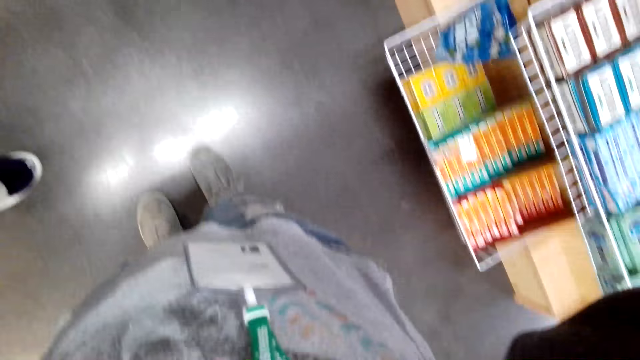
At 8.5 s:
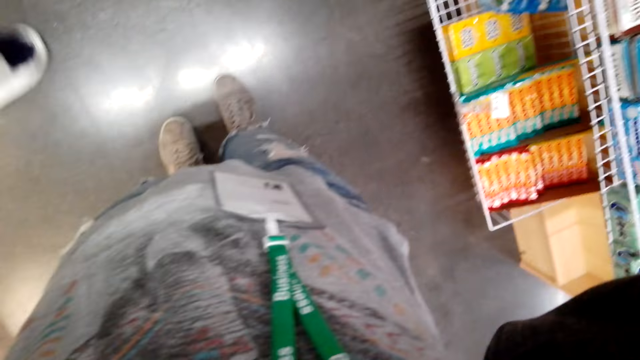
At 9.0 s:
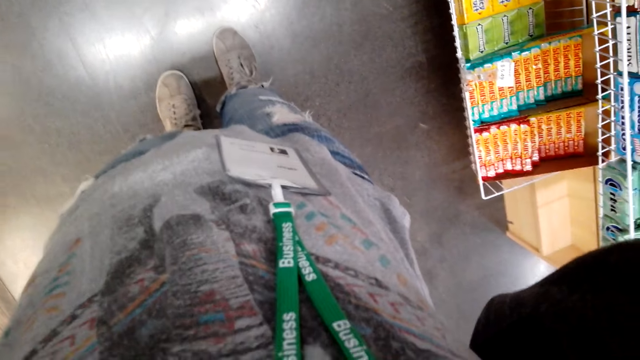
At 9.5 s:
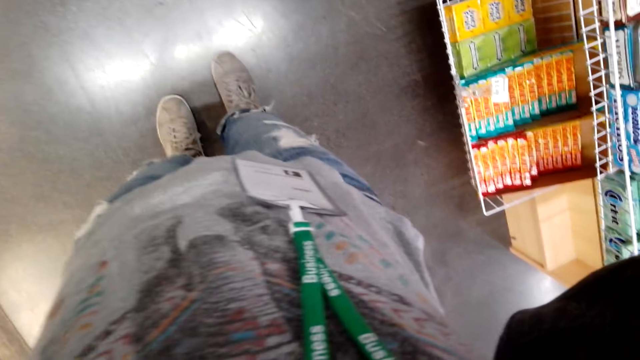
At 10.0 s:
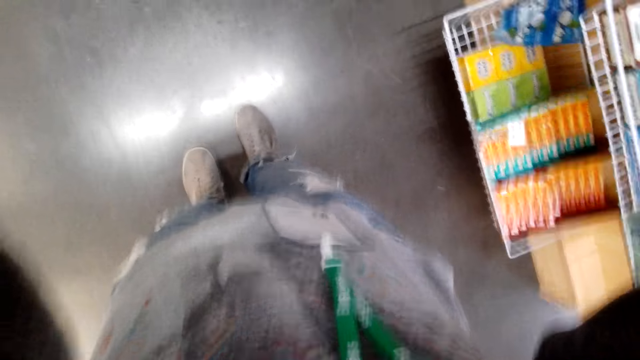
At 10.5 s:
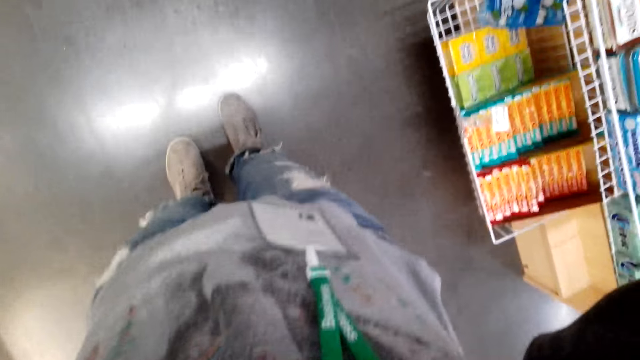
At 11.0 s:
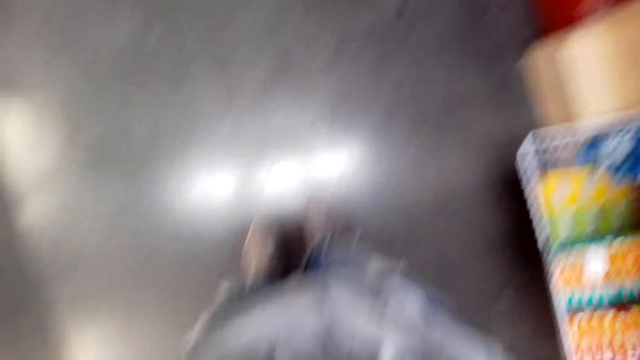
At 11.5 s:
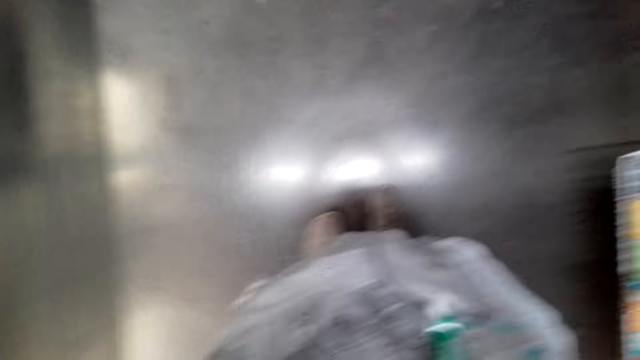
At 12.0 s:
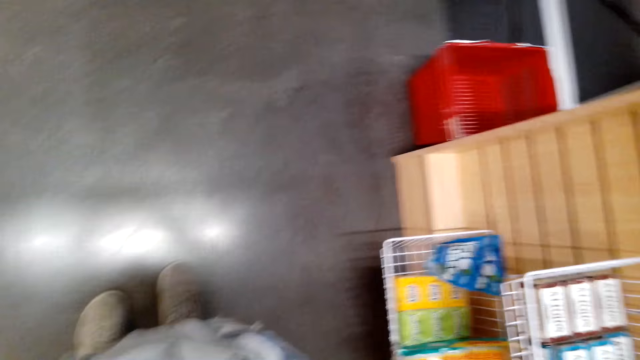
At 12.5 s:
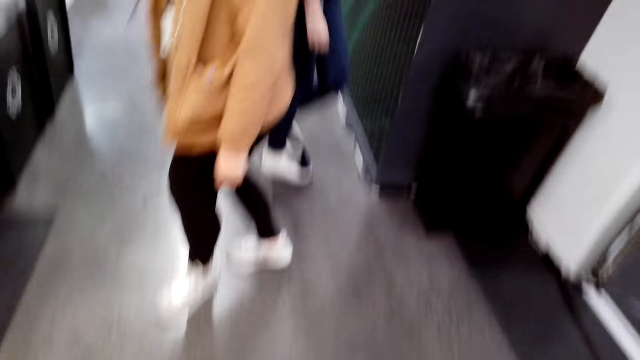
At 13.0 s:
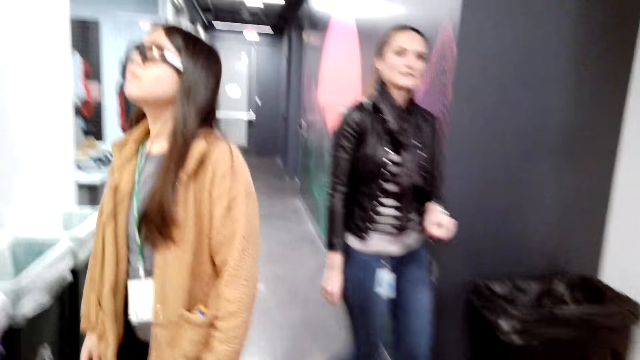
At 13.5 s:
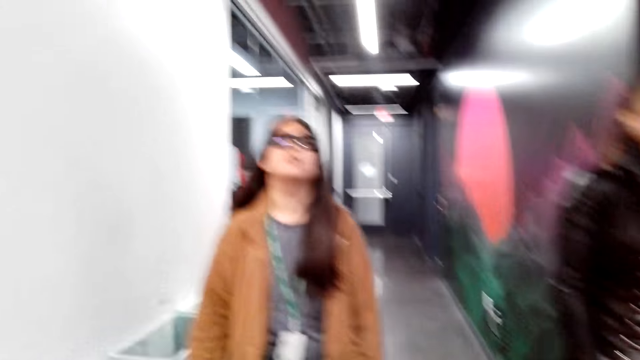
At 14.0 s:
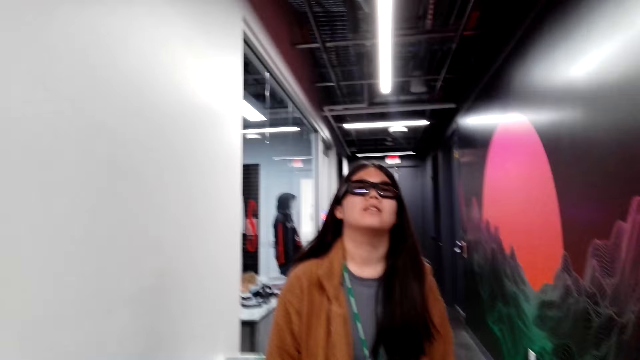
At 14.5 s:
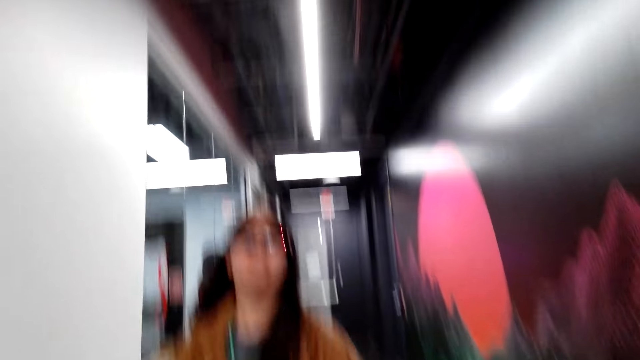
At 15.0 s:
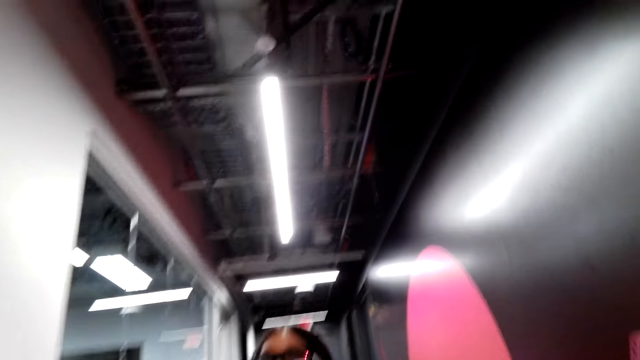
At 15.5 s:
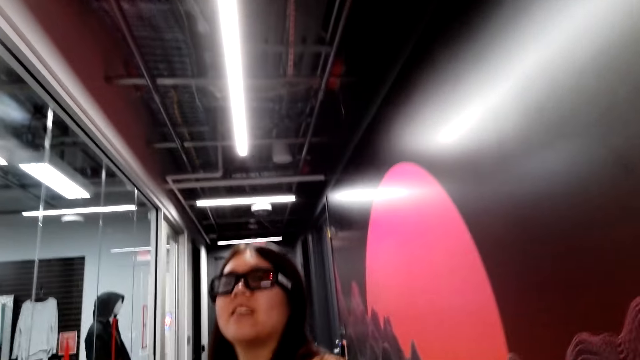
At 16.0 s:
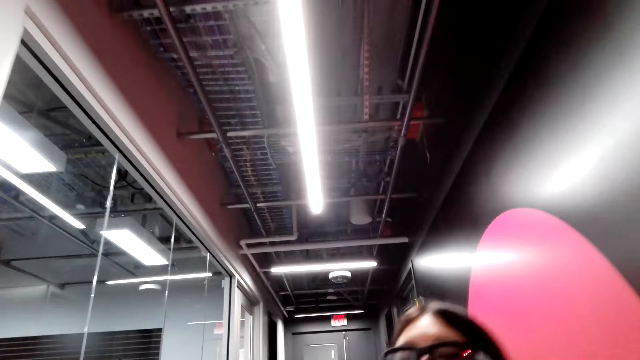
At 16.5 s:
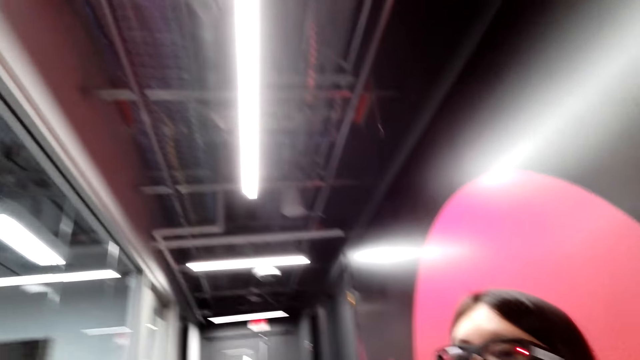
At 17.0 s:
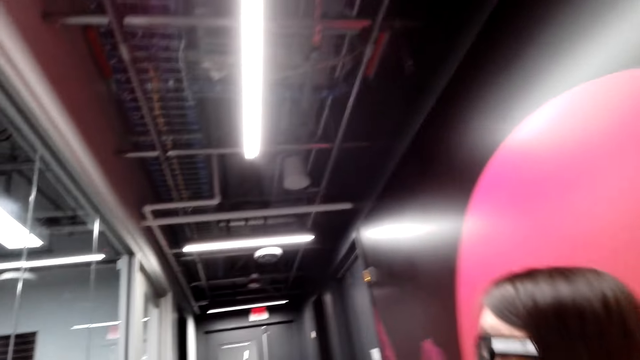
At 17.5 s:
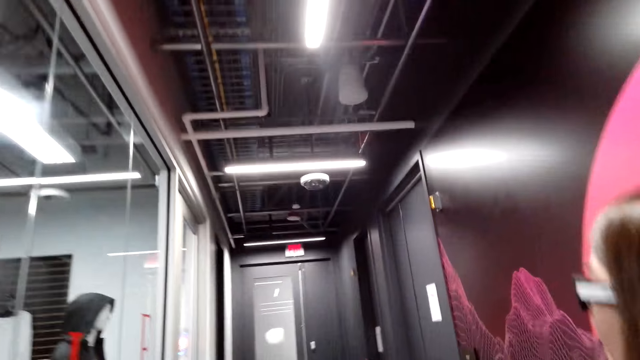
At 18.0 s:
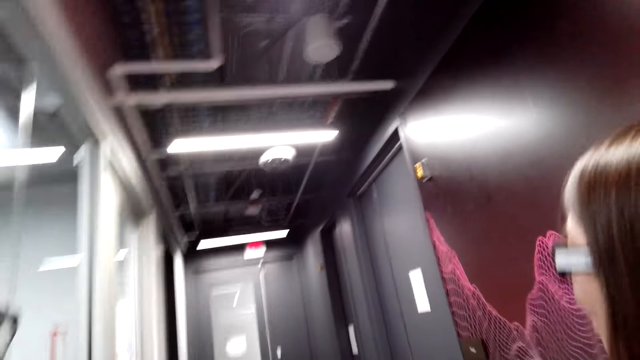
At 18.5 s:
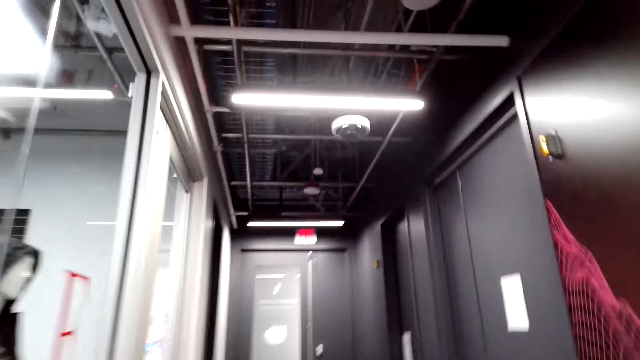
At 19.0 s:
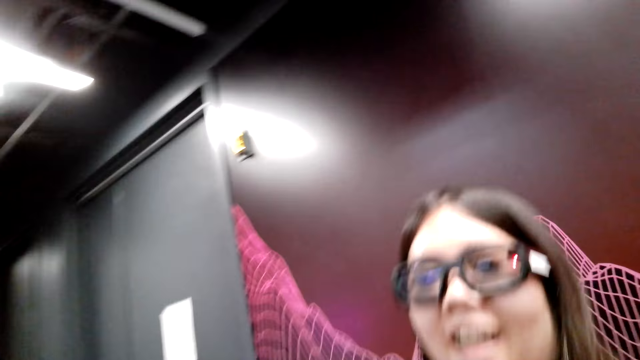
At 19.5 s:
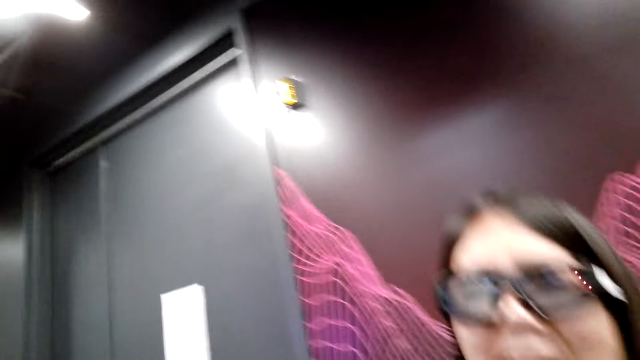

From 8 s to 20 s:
The camera wearer talks to a woman. They walk around the store. The woman moves around. The camera wearer dialogues with the woman.

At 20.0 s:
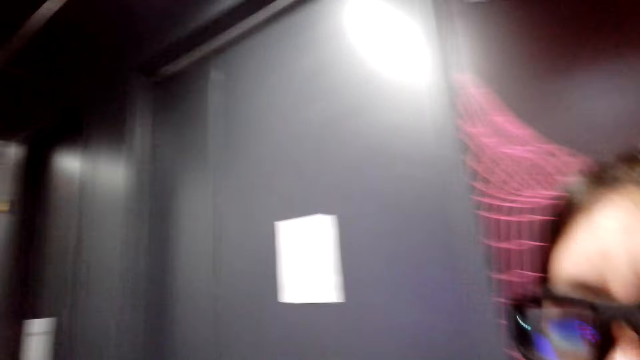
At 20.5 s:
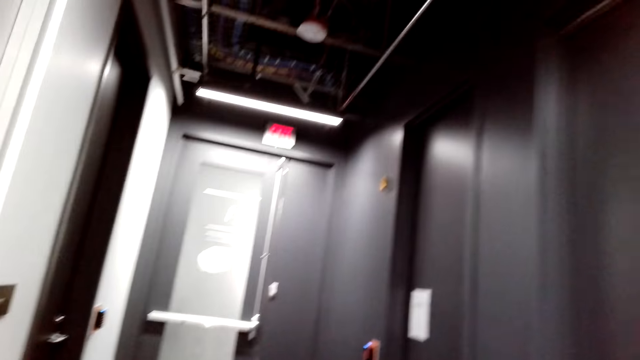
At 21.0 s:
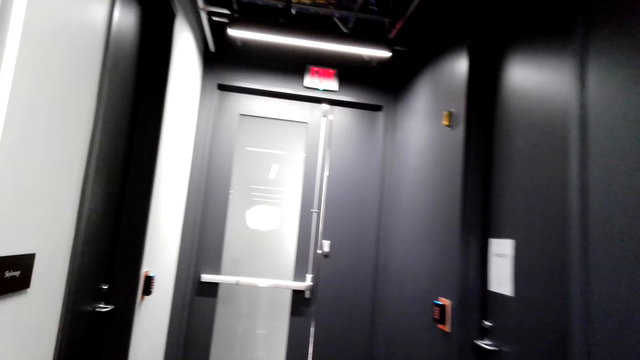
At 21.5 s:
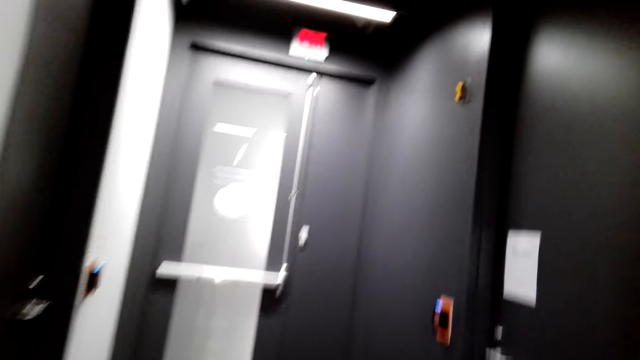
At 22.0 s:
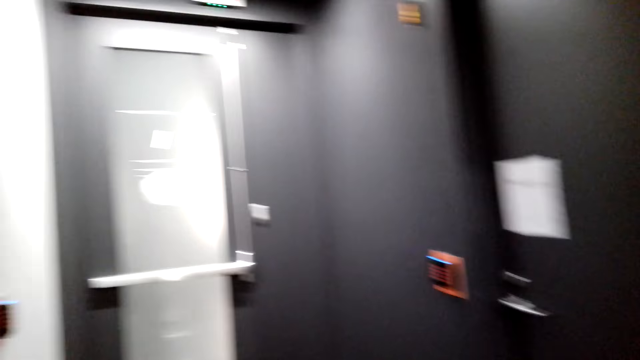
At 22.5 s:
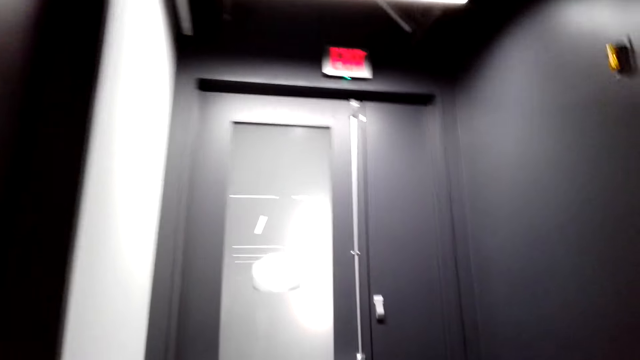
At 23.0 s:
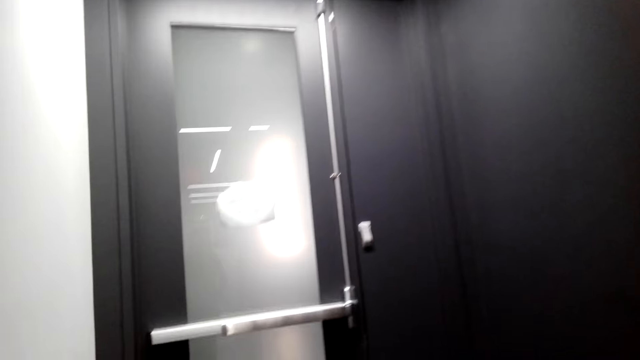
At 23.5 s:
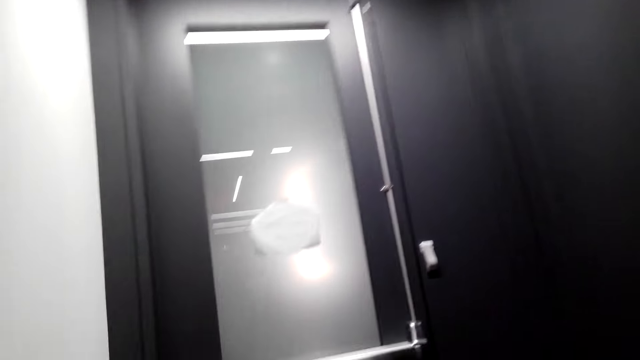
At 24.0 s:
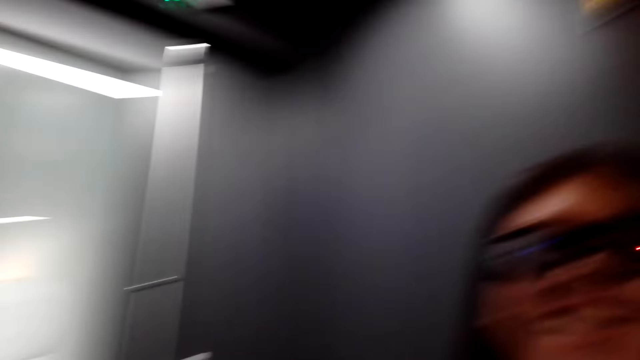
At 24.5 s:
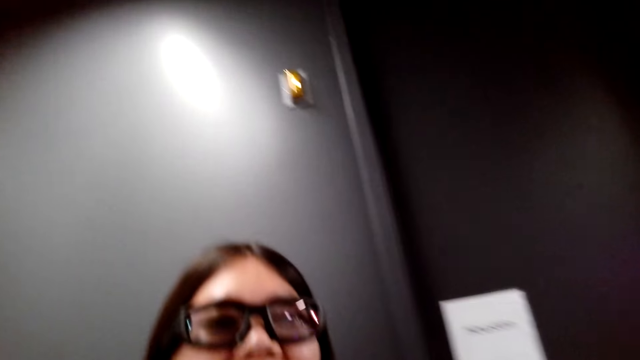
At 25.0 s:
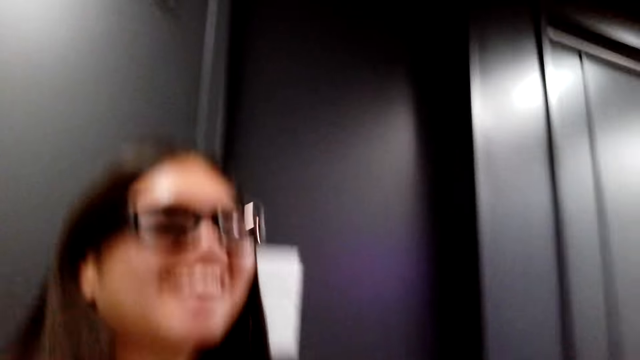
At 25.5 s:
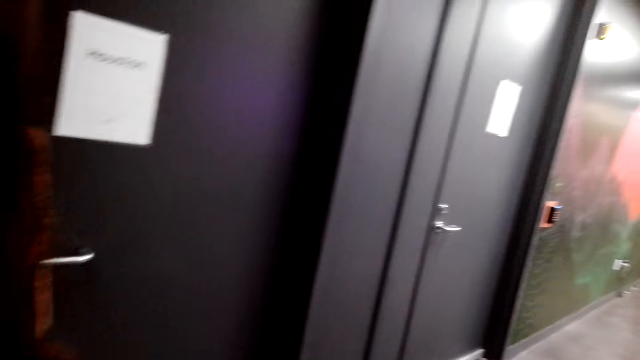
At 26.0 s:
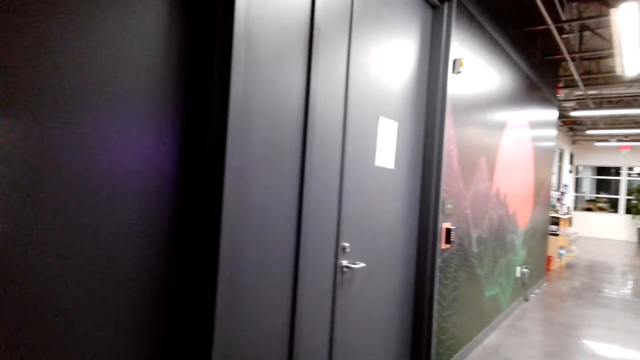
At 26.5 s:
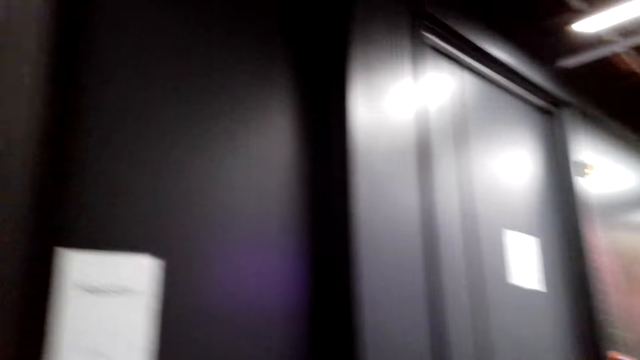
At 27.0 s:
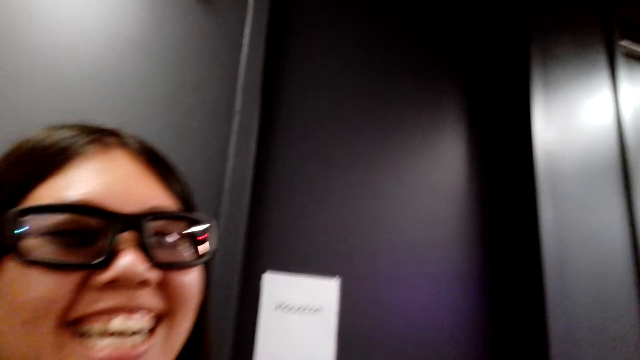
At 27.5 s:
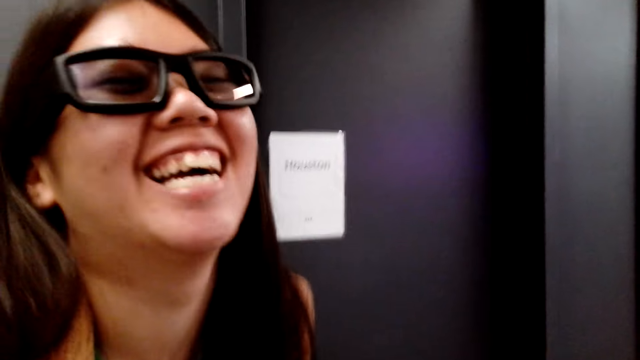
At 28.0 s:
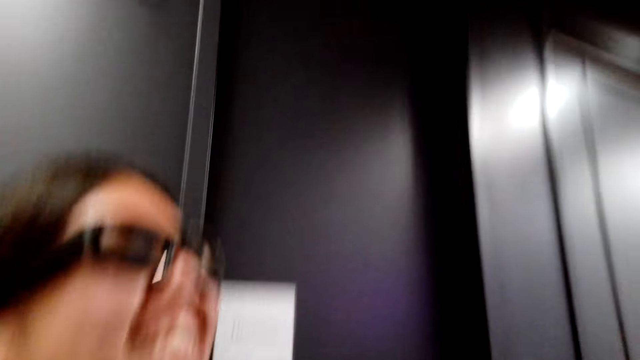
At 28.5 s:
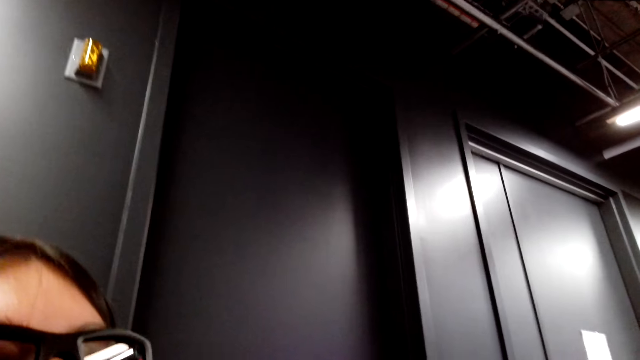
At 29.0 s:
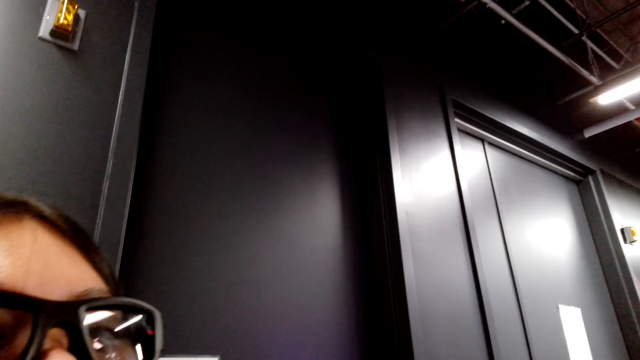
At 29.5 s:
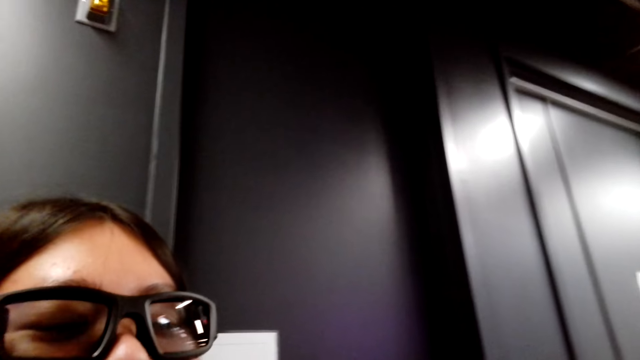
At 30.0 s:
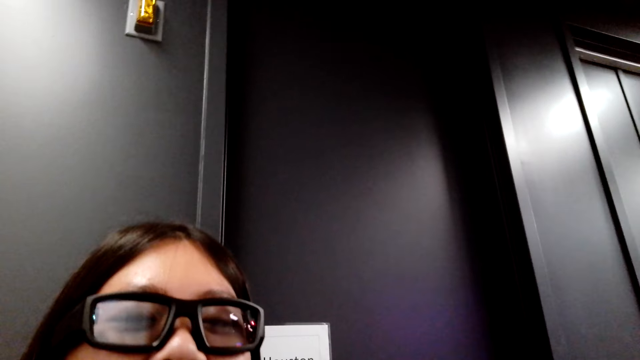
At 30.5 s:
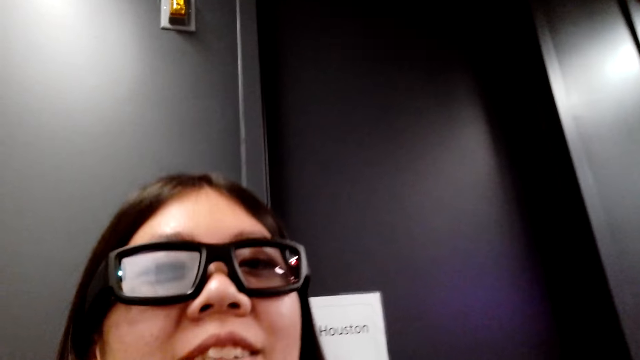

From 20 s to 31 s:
The camera wearer walks around the store. They dialogue with a person.
